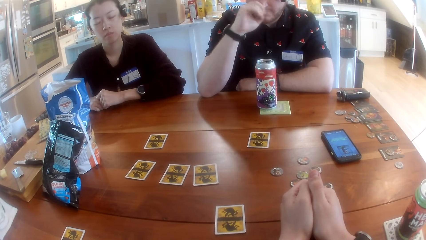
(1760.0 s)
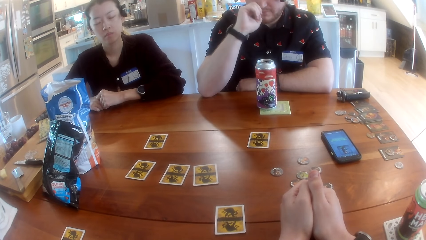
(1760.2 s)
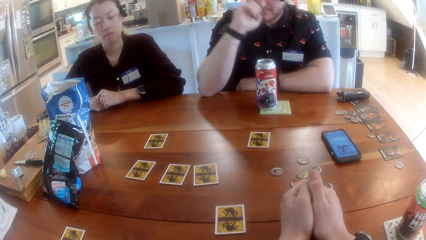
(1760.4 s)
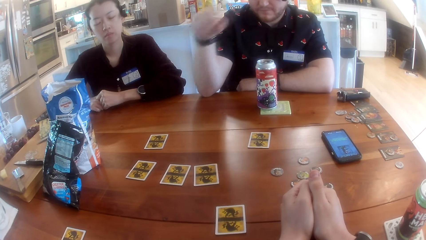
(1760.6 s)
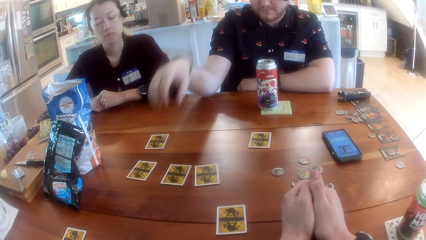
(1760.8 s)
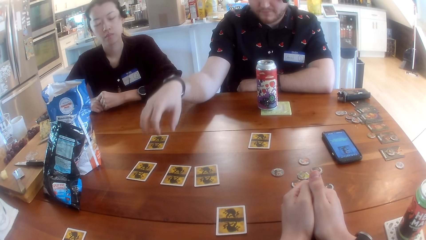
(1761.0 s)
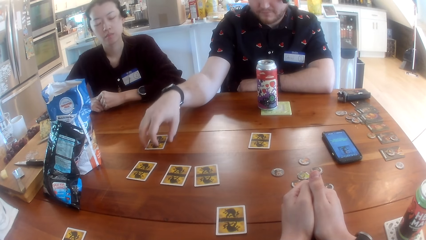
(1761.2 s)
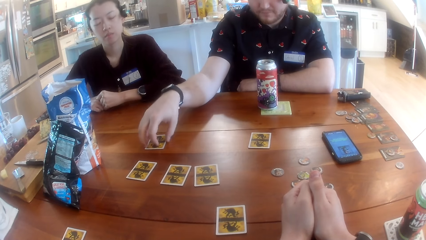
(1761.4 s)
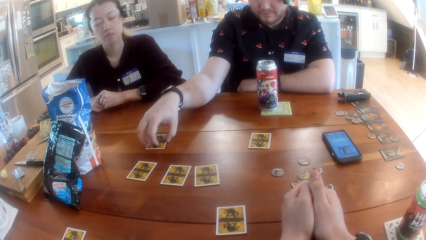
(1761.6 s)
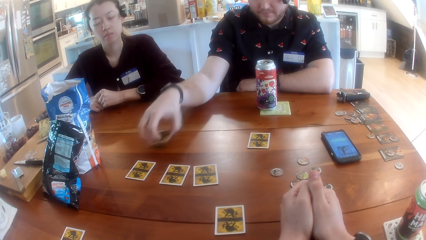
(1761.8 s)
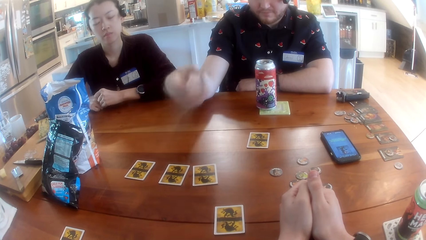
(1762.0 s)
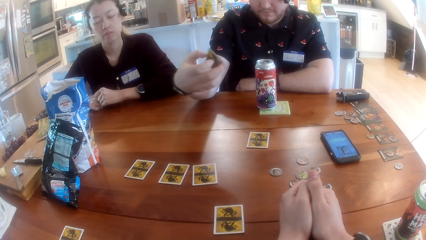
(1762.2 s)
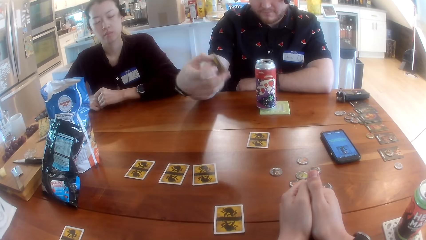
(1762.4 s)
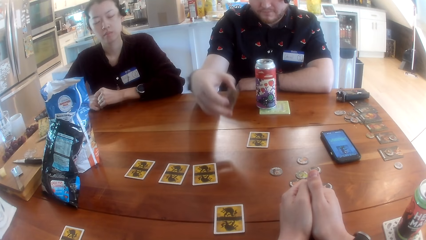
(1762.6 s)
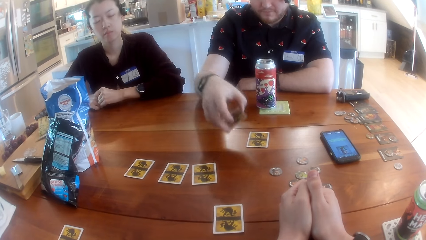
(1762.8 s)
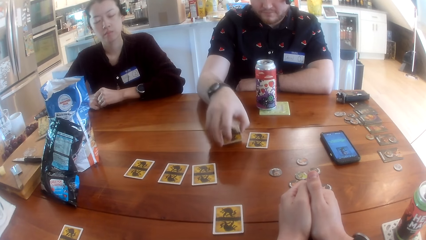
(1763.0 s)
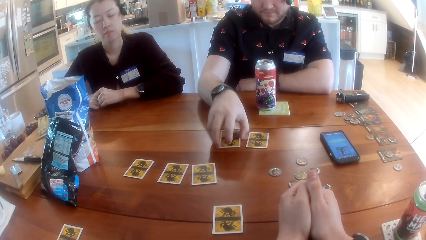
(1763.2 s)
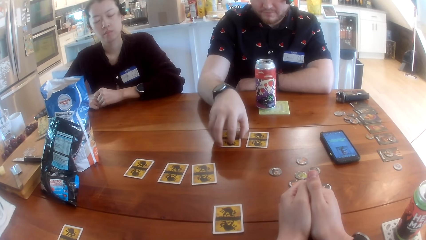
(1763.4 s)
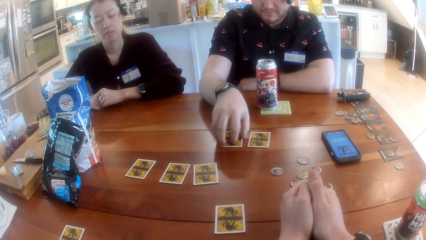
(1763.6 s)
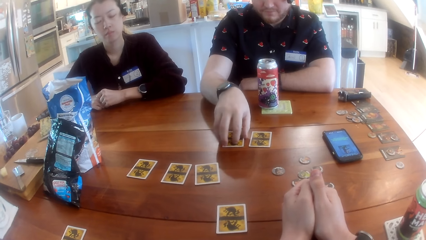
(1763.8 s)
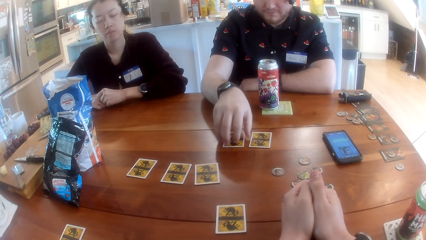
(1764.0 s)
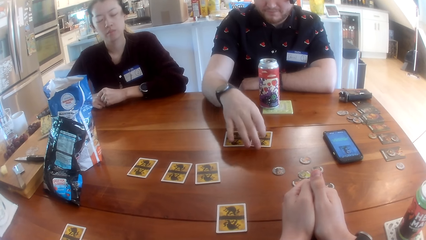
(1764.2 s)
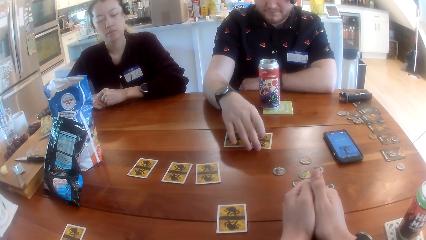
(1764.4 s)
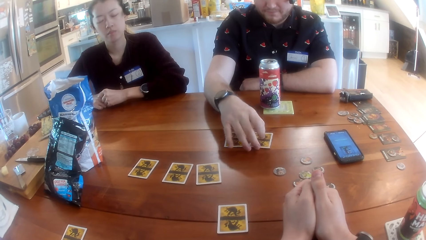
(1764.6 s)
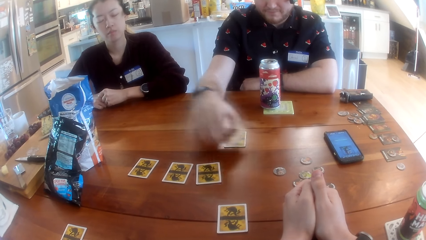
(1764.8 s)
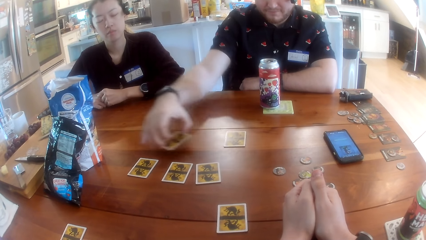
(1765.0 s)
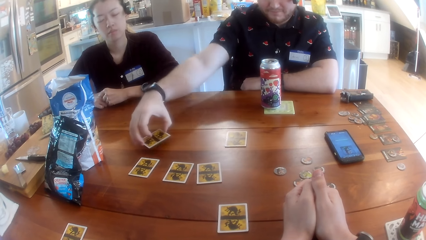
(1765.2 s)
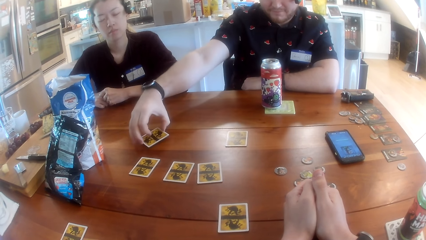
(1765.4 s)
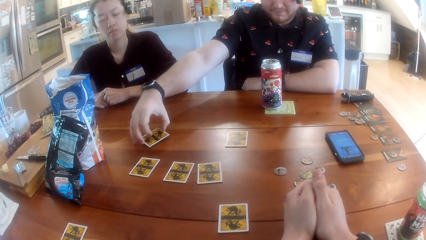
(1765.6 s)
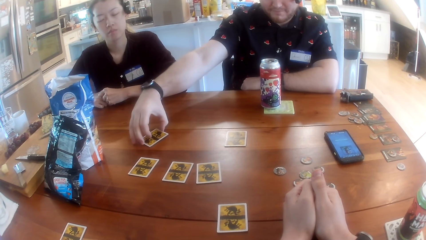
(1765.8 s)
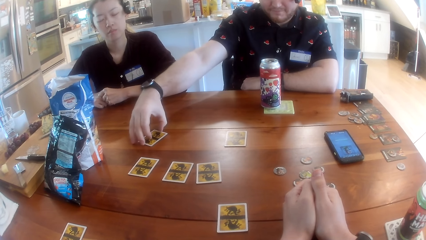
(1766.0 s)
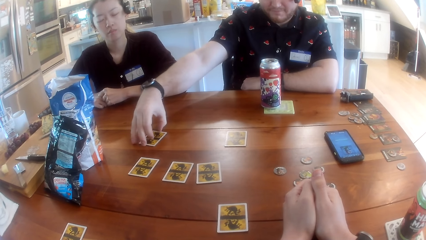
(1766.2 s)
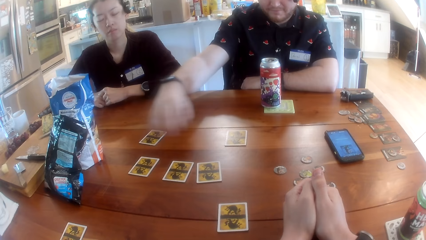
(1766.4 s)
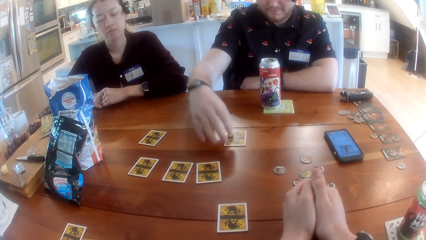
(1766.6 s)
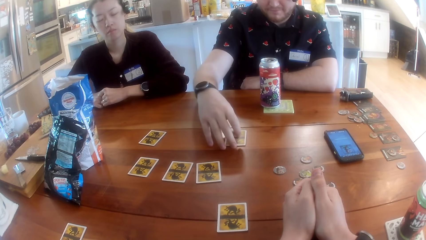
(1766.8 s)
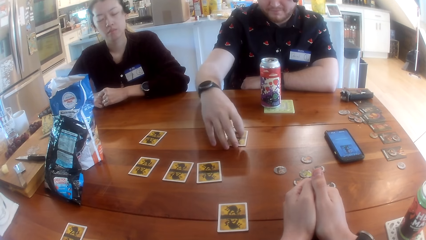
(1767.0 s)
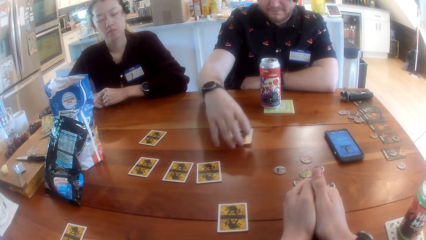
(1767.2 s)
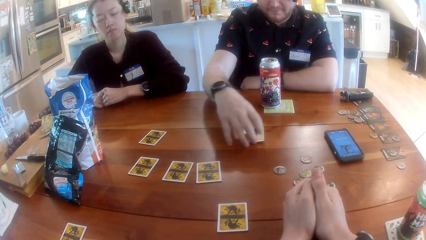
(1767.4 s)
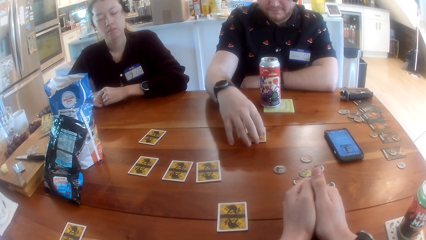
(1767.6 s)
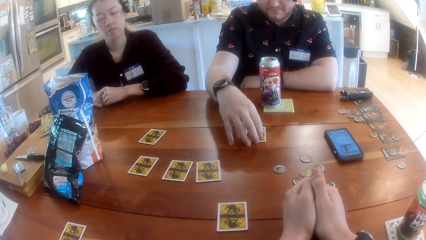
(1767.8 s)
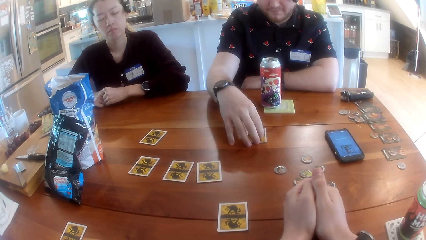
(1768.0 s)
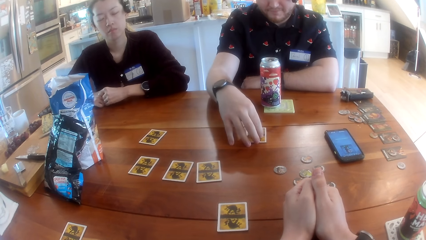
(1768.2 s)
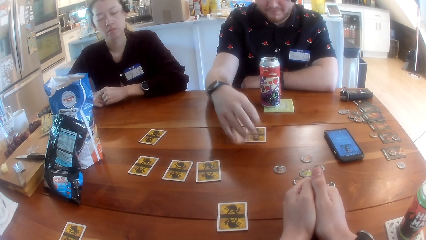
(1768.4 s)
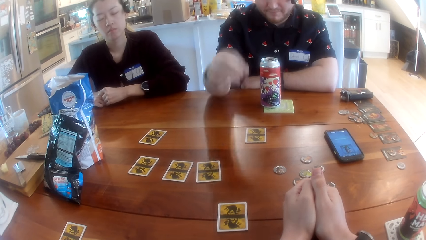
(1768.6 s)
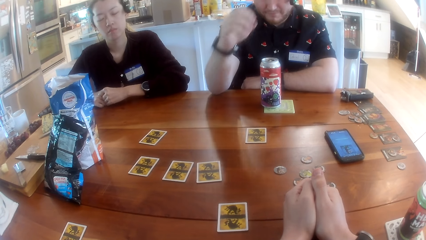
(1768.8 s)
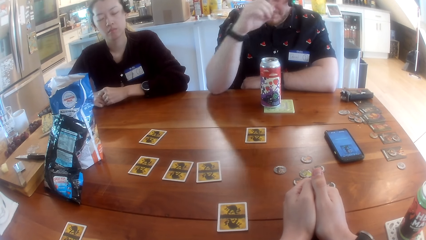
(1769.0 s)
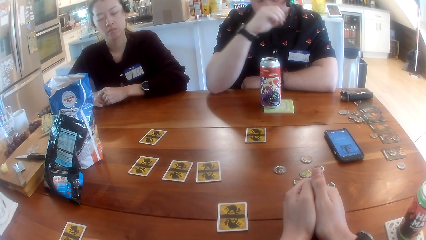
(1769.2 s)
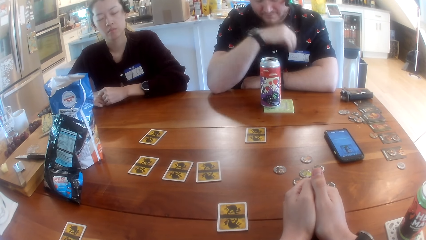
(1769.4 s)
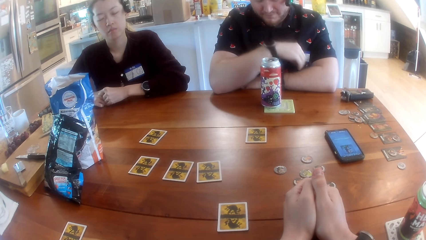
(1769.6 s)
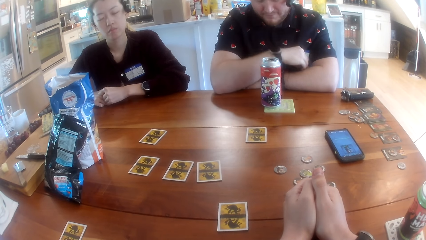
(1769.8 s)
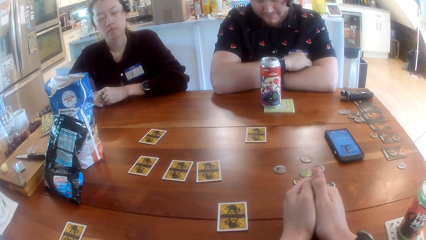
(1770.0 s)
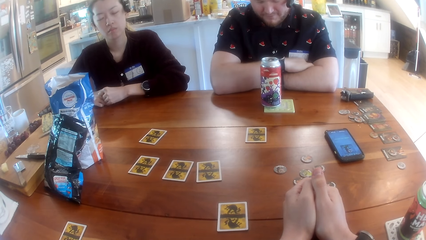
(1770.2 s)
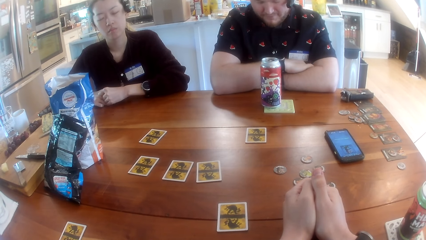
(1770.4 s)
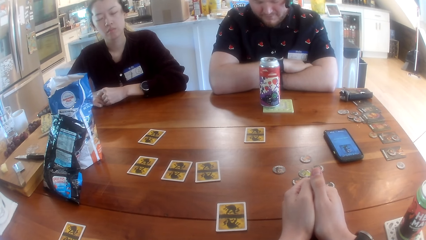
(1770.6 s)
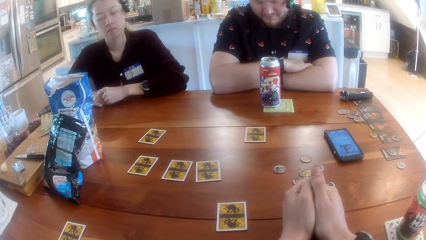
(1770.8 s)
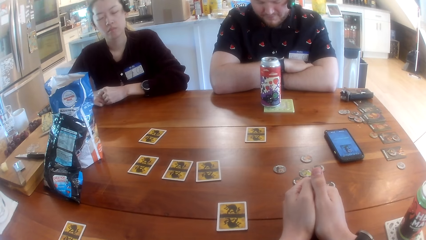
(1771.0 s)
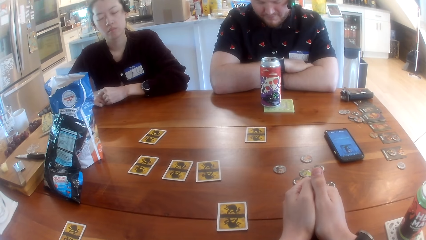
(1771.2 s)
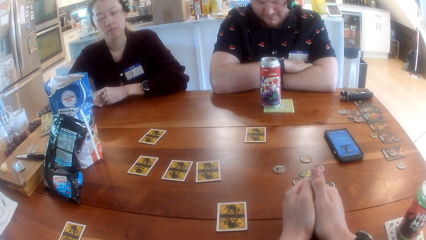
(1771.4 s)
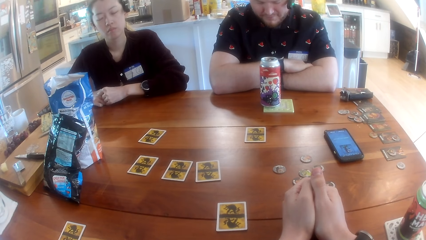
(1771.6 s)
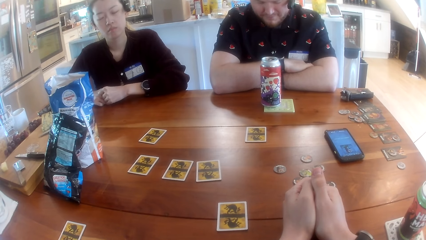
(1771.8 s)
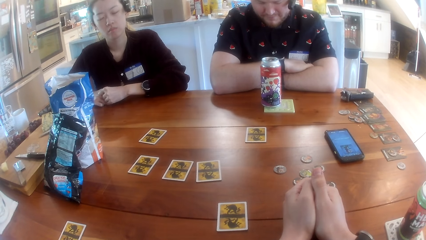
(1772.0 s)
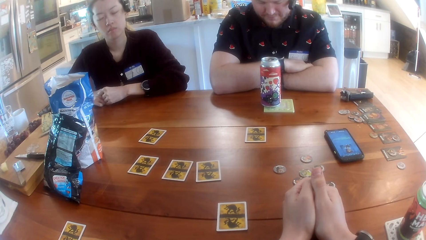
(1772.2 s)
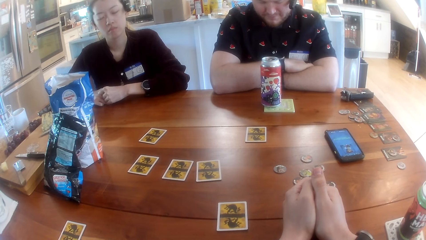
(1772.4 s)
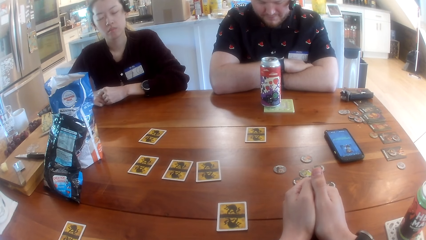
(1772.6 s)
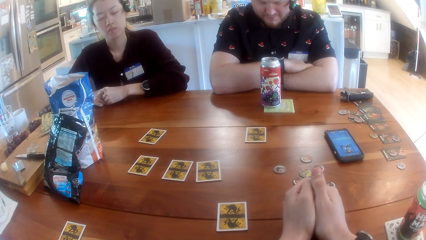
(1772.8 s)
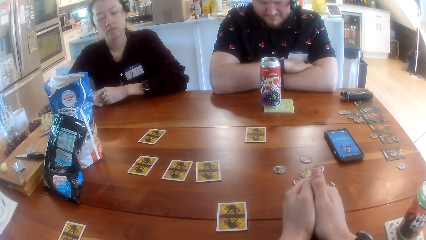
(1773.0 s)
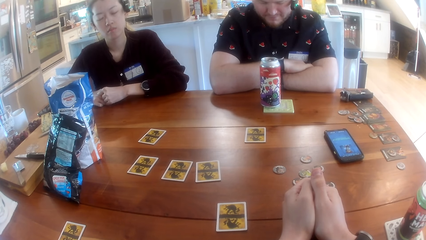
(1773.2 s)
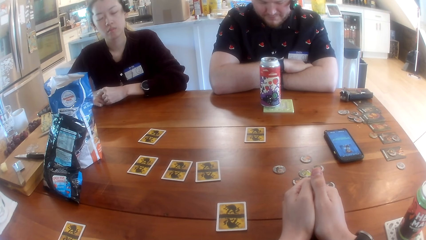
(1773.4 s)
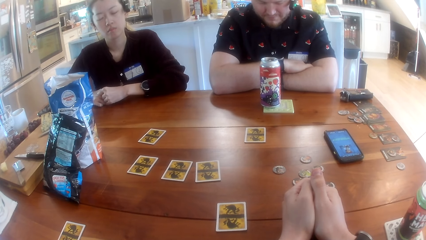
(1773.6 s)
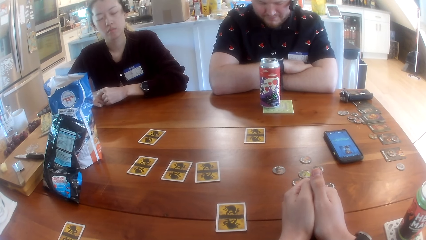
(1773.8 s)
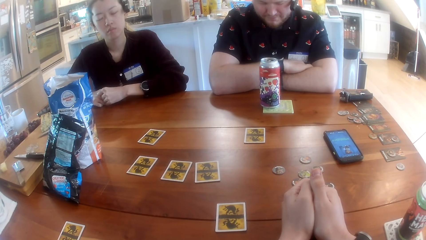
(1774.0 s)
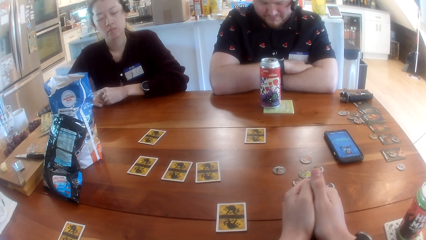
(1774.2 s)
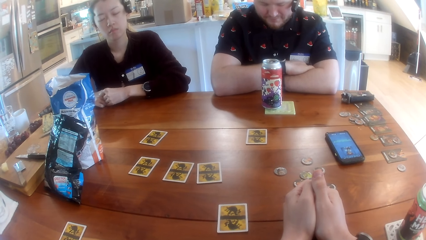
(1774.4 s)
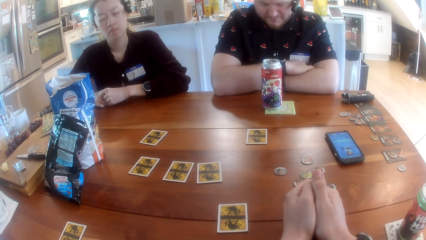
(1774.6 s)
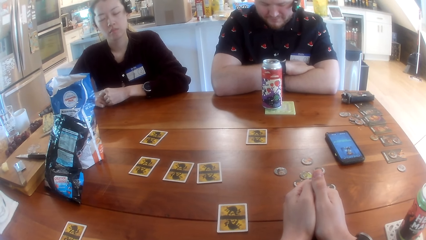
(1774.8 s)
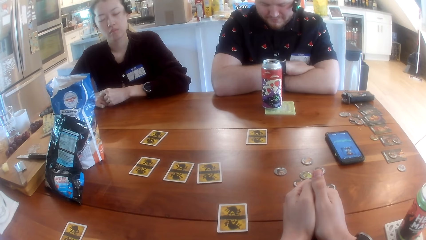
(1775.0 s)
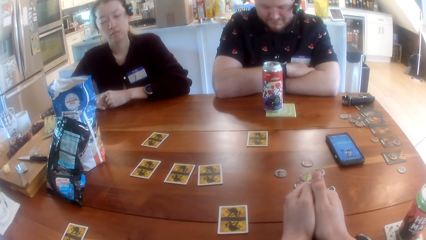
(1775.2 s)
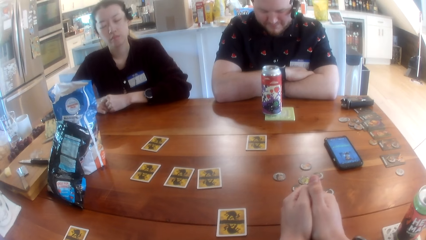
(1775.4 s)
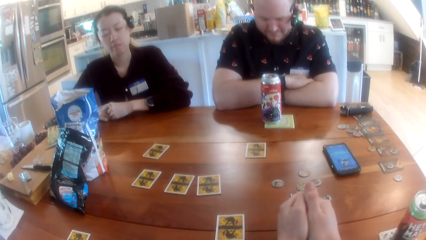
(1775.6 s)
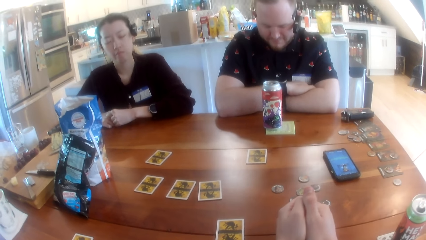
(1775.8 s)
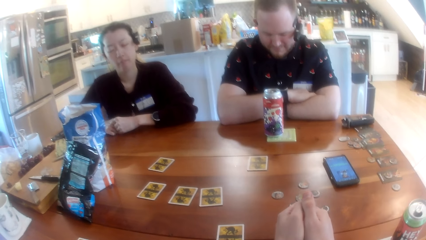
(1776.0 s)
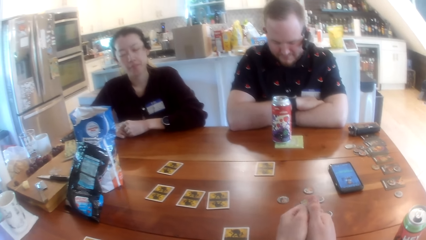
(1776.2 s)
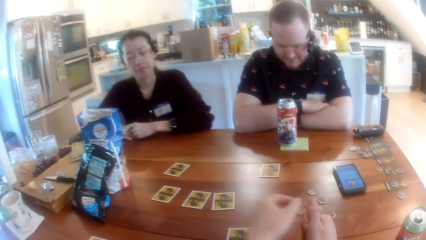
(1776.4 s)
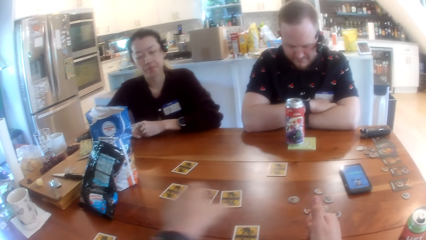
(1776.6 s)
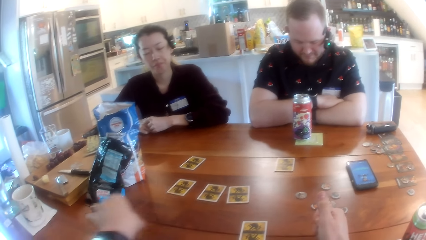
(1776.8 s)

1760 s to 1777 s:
The man repositions the cards on the table with his right hand. He inspects a card and swaps the cards. The camera wearer stares at the table.
